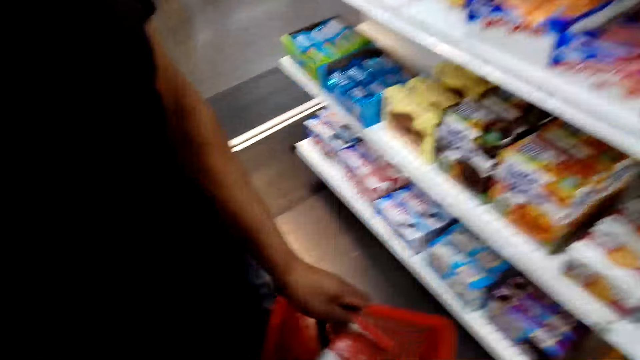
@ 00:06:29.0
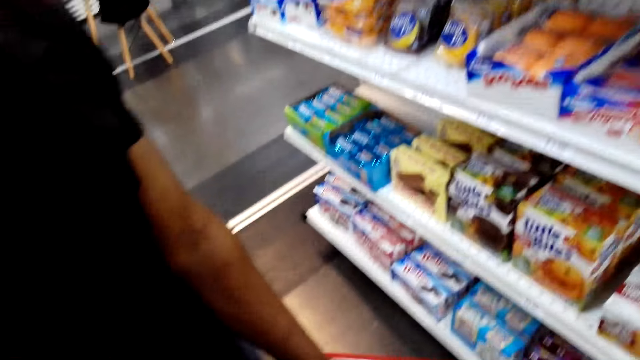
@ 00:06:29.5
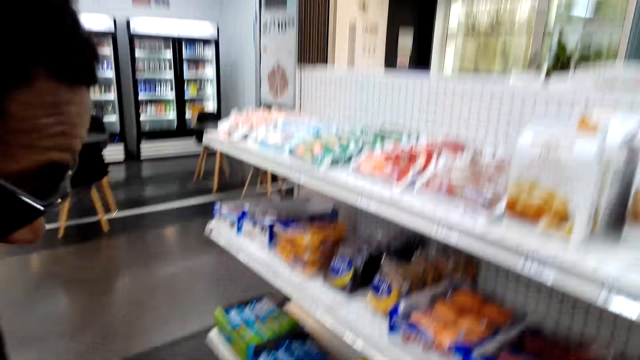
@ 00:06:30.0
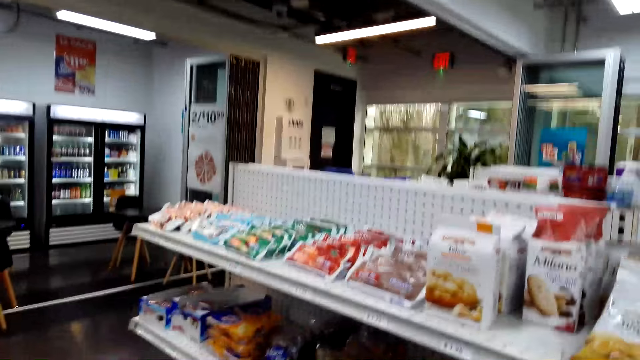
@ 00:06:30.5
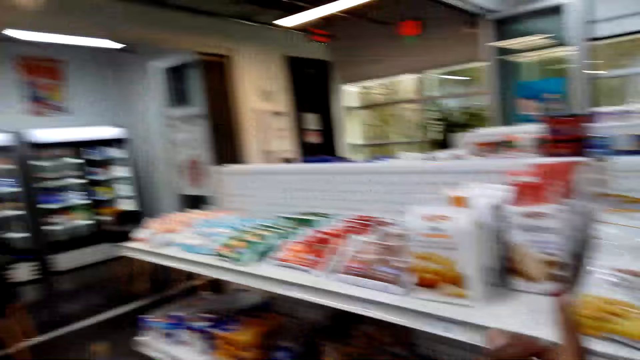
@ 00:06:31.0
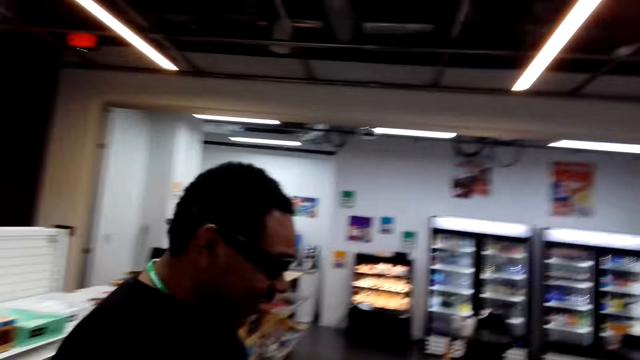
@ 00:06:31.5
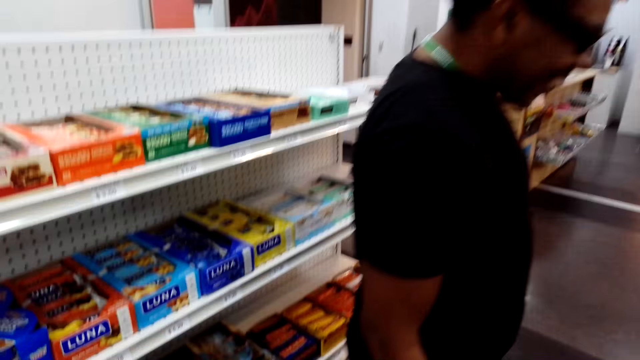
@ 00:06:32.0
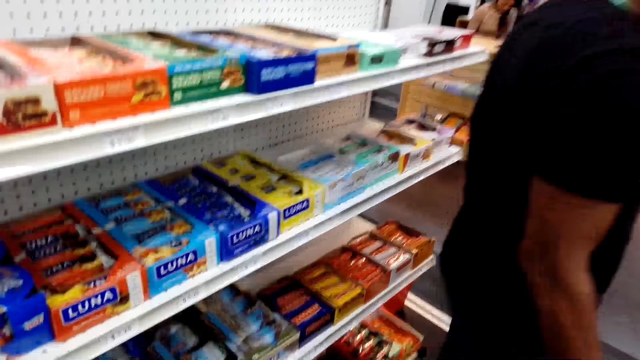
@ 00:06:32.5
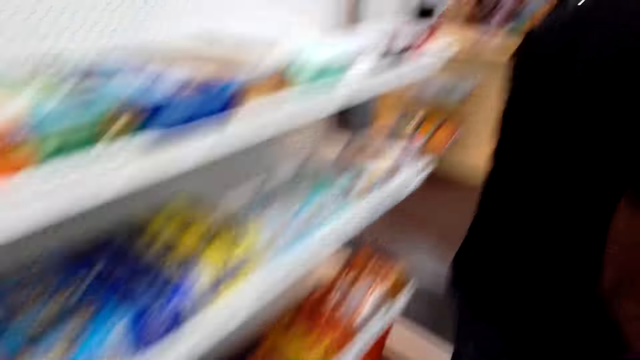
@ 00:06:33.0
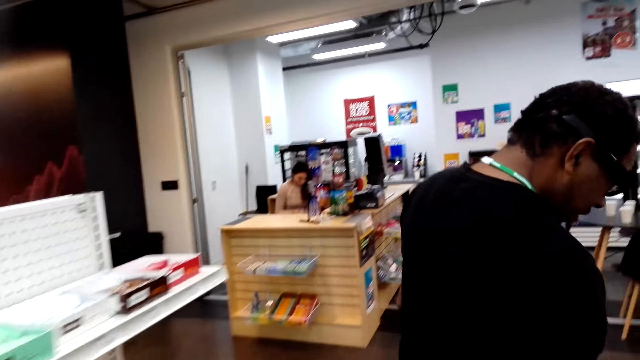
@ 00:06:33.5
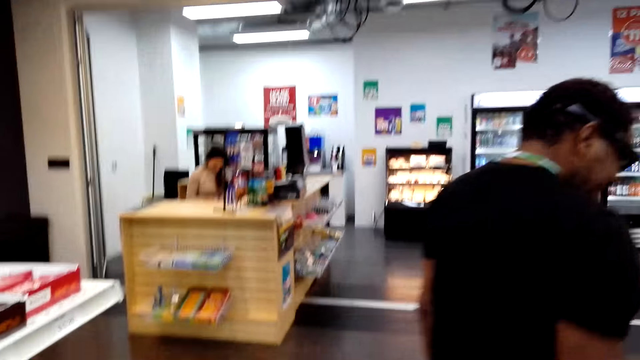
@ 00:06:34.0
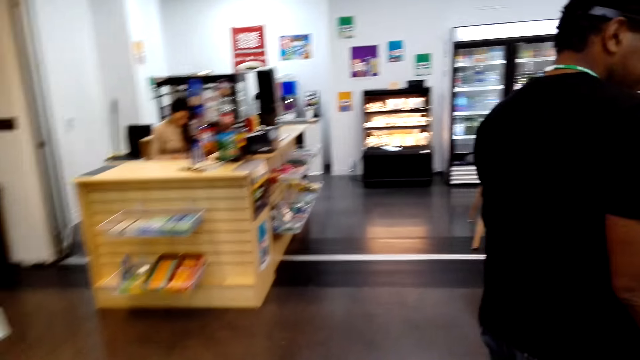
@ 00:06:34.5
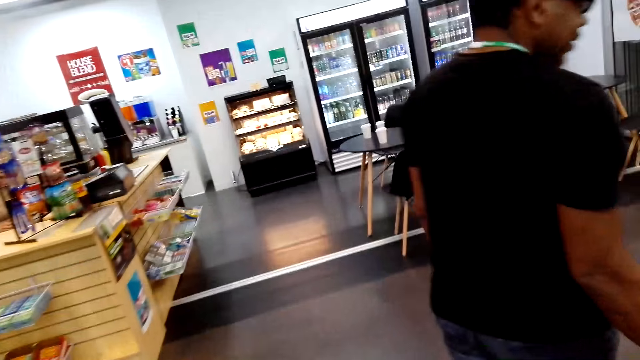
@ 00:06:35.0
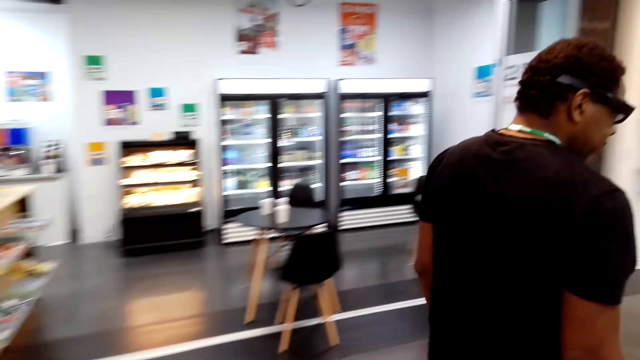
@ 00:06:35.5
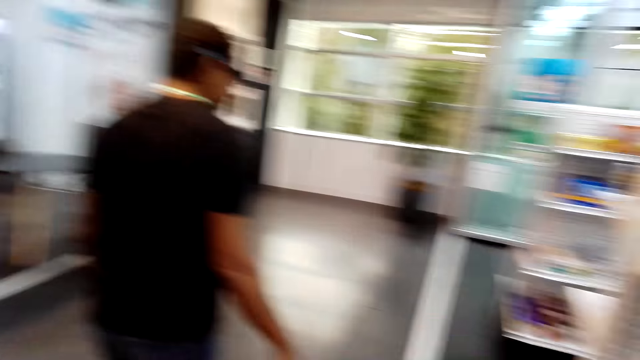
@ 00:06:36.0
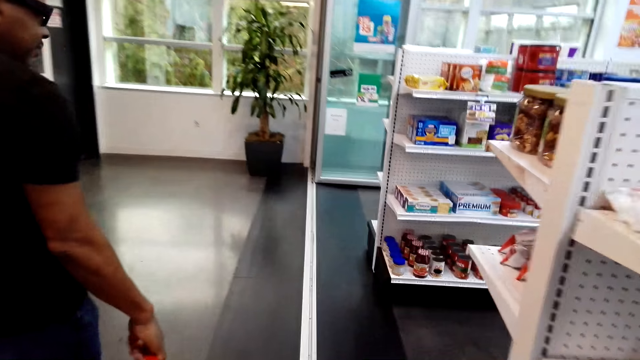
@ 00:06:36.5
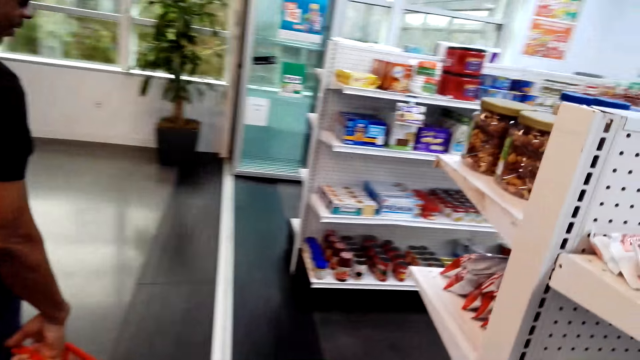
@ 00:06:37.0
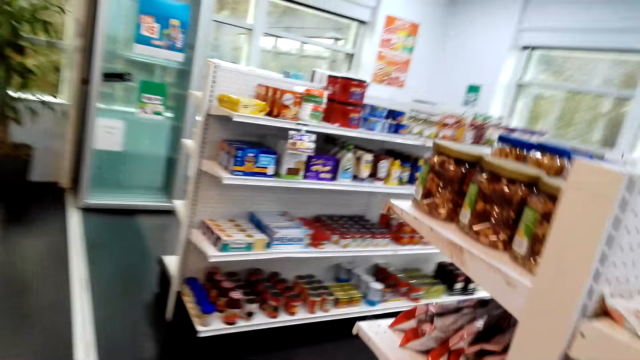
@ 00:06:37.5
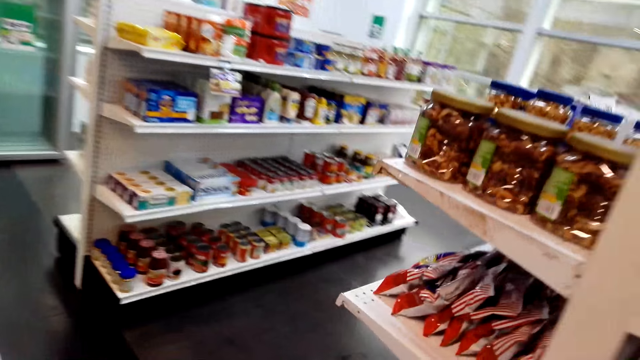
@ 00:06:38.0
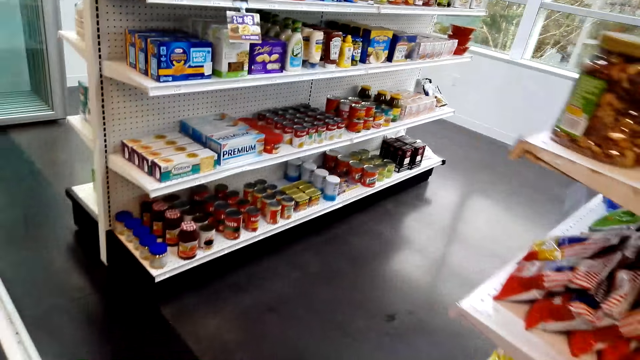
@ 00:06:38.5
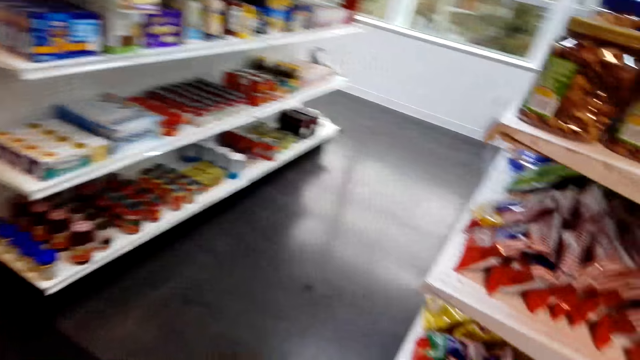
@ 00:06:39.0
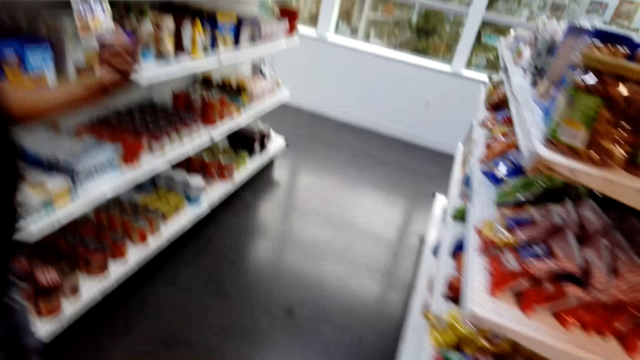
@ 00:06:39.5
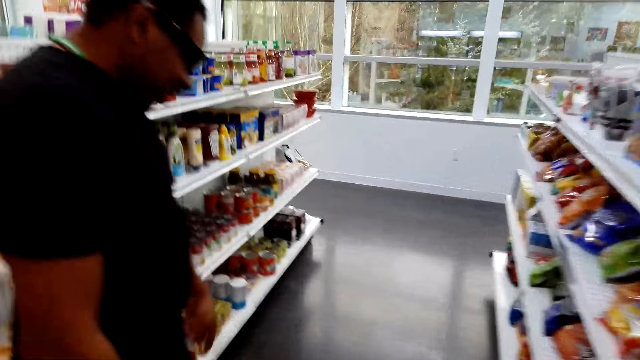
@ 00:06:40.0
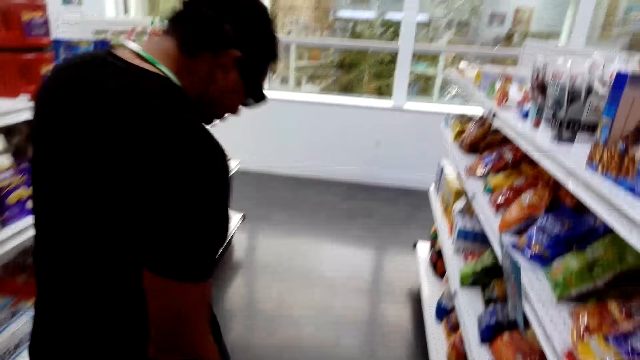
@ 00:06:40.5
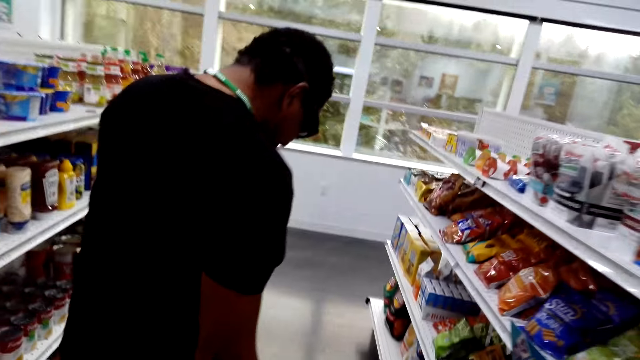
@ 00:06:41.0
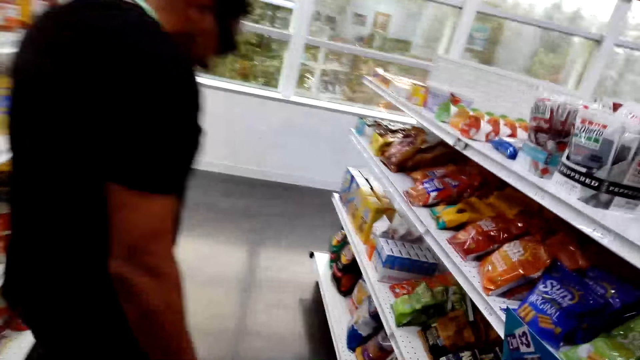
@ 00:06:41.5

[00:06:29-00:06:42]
A man puts the juice in the shopping cart. The camera wearer walks around. The man walks around the room. The camera wearer walks around the room.

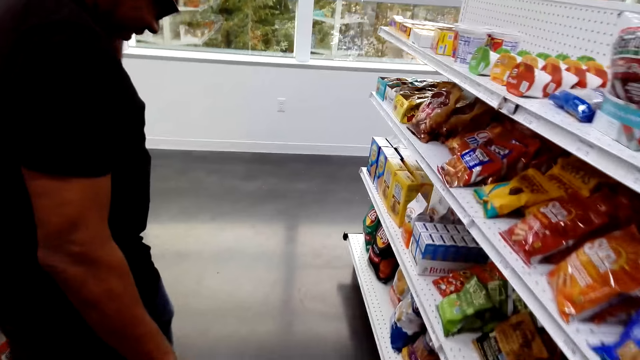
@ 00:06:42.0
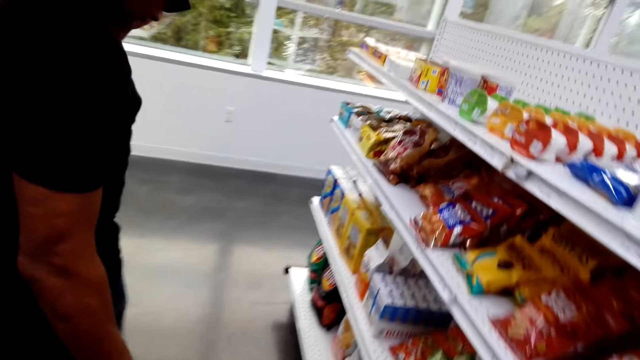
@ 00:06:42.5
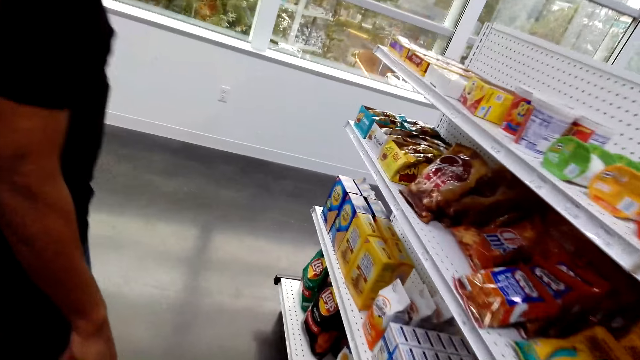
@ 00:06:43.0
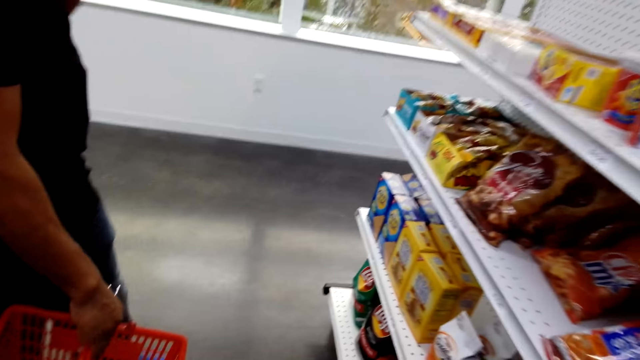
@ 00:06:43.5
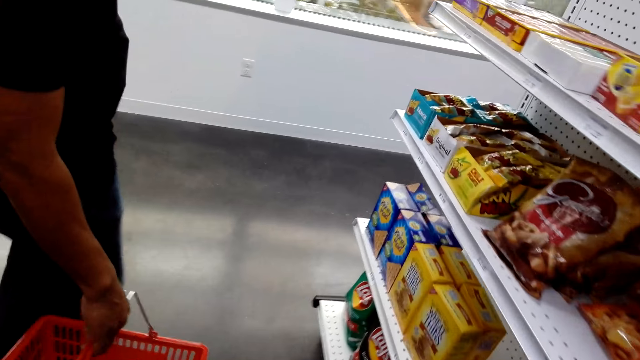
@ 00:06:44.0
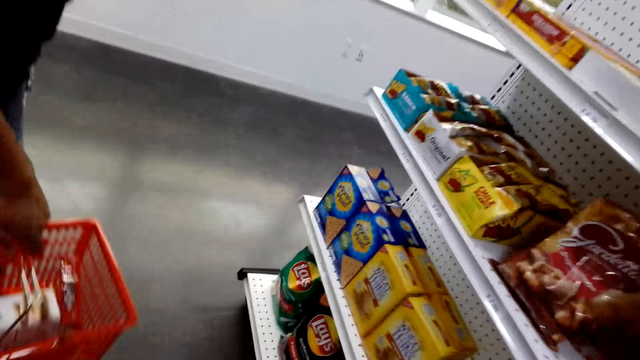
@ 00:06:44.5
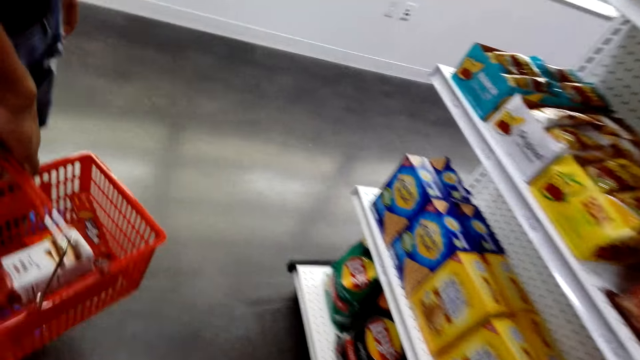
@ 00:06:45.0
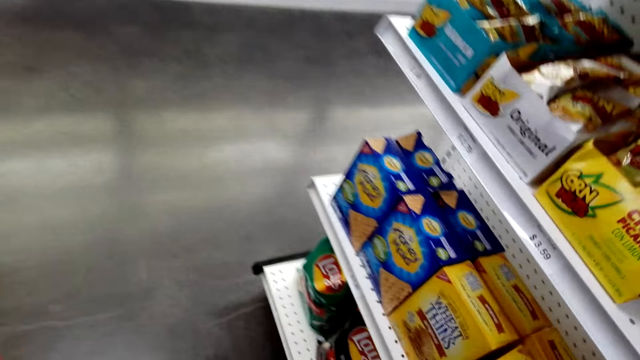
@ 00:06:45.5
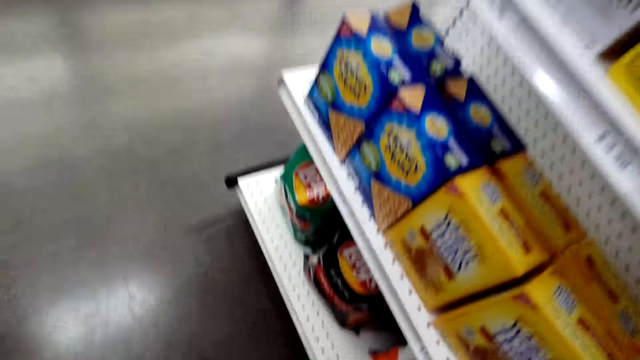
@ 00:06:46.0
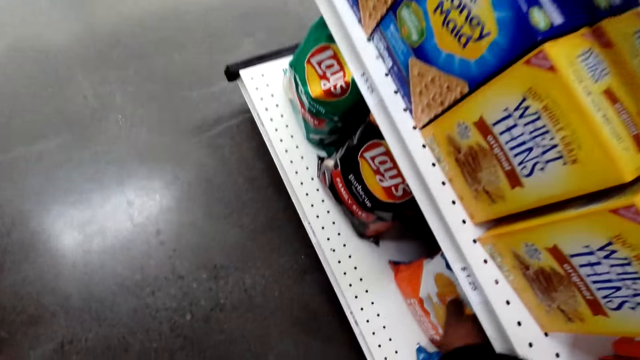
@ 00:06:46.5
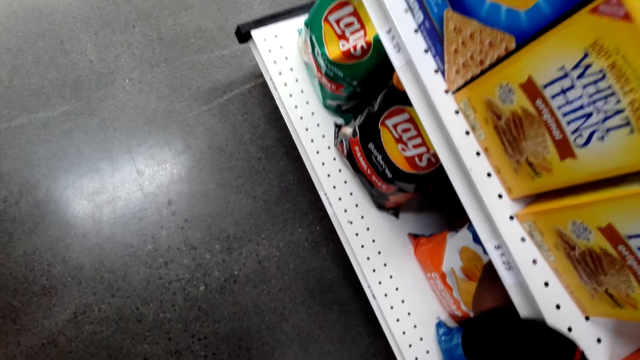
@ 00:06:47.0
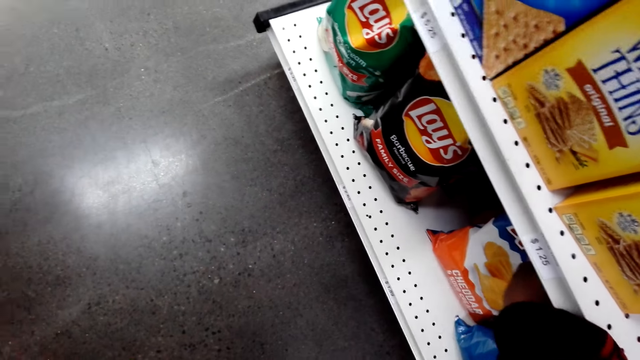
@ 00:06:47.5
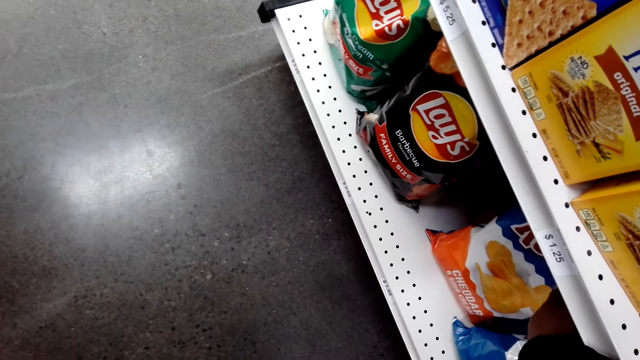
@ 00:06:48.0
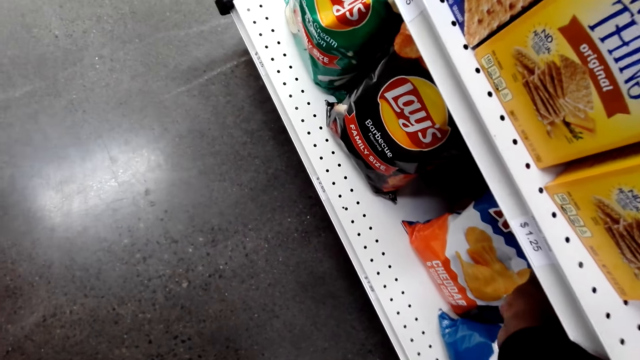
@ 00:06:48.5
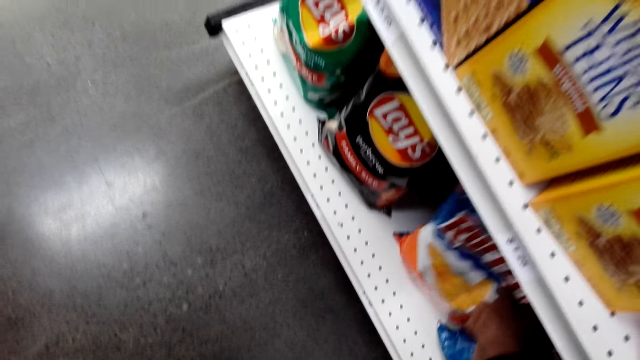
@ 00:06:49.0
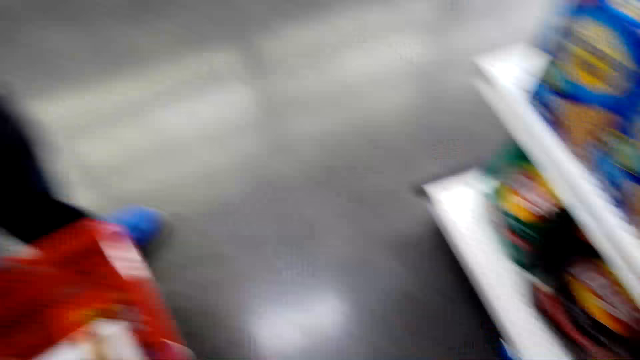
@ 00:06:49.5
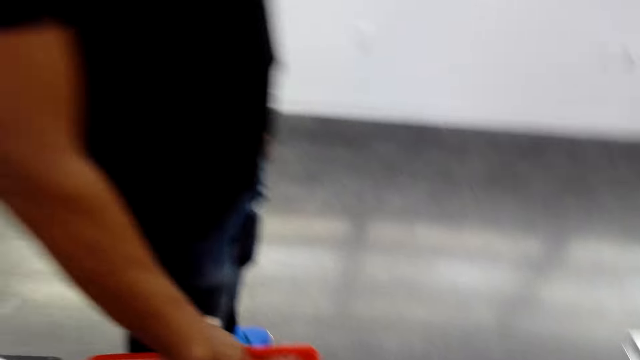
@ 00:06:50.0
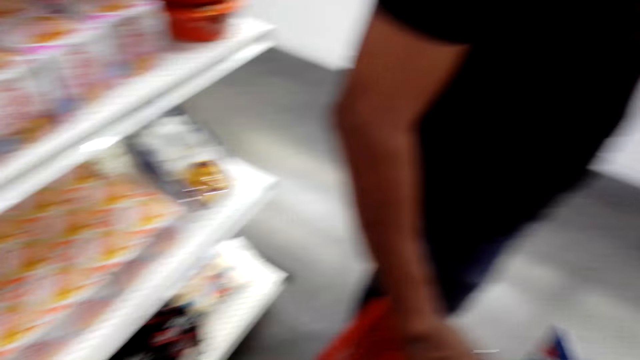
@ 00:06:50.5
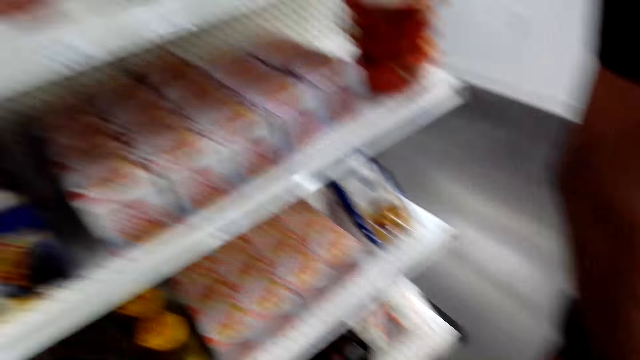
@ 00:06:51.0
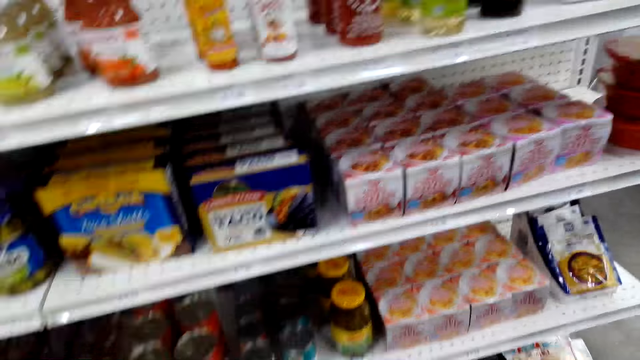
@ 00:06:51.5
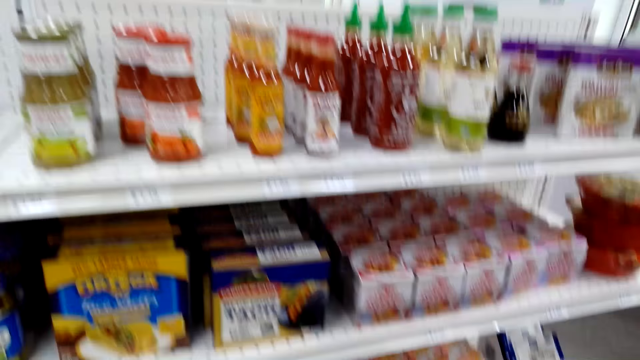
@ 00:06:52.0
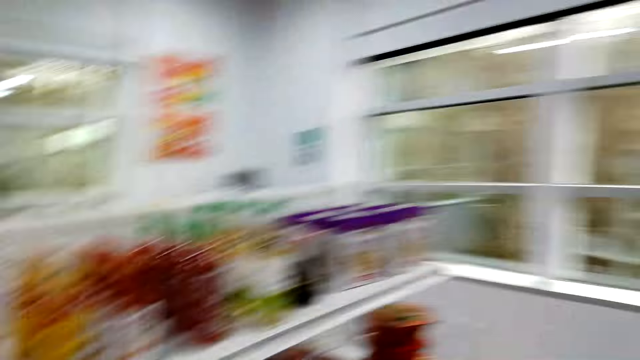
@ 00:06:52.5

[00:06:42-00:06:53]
The camera wearer picks up the packet from the shelf. They put the packet in the trolley.
